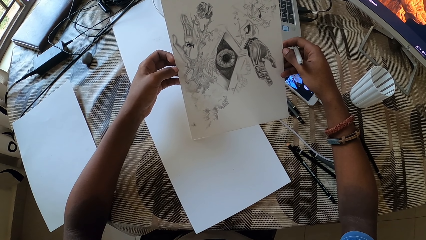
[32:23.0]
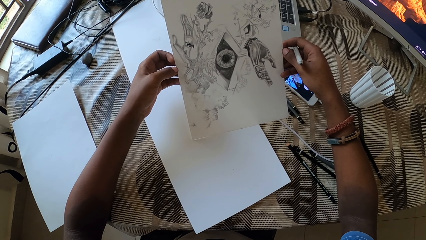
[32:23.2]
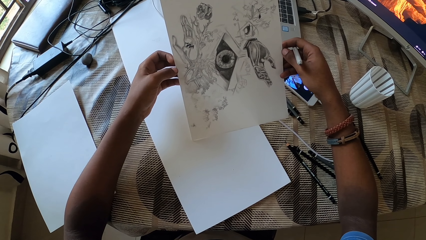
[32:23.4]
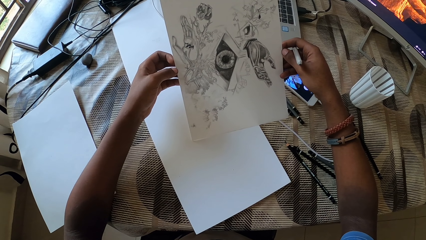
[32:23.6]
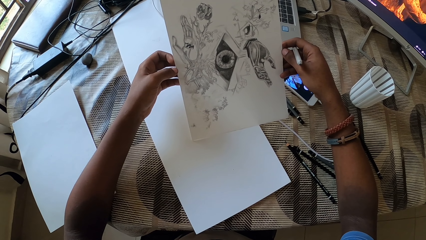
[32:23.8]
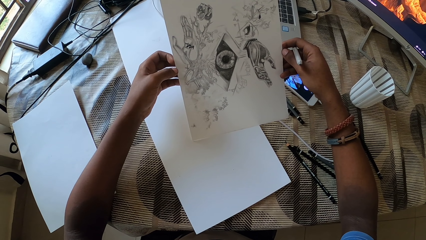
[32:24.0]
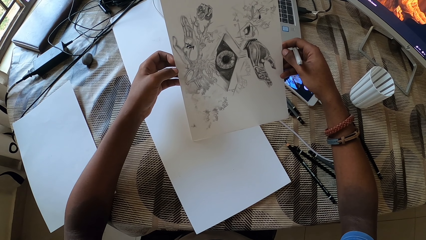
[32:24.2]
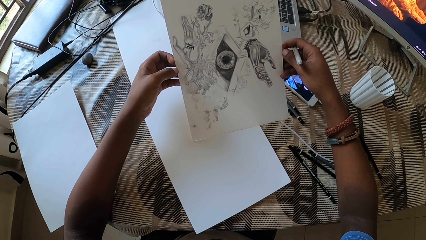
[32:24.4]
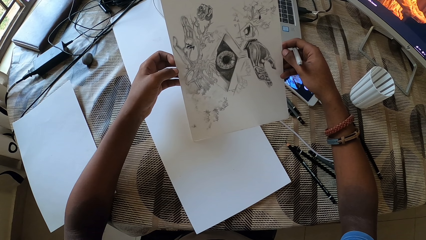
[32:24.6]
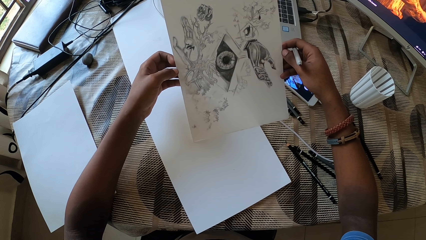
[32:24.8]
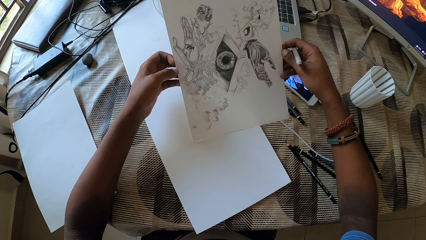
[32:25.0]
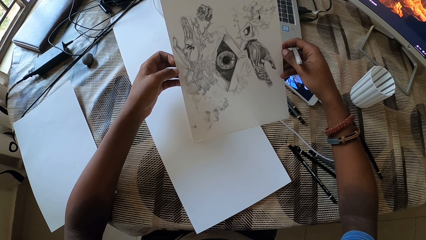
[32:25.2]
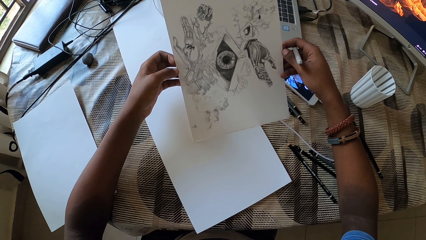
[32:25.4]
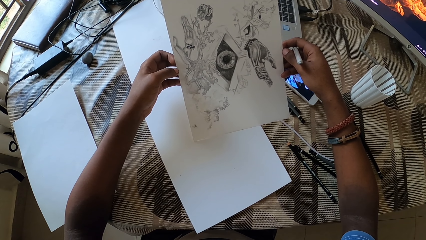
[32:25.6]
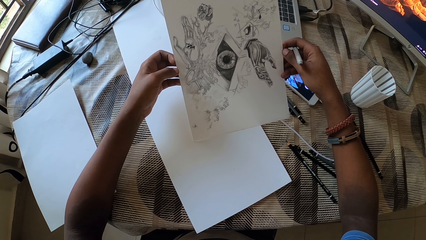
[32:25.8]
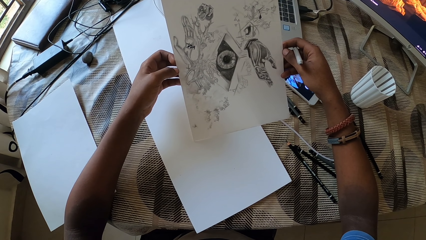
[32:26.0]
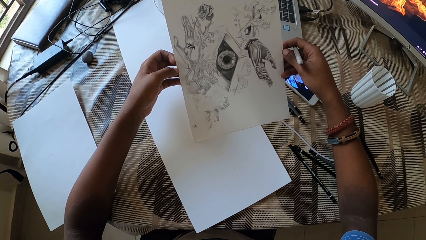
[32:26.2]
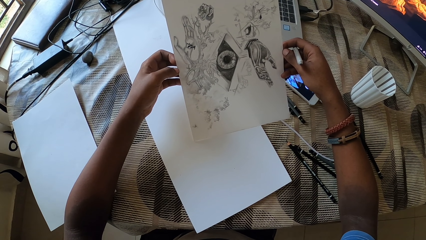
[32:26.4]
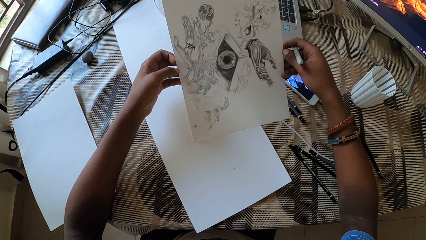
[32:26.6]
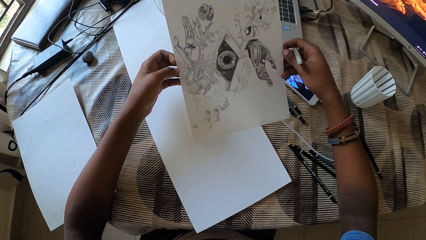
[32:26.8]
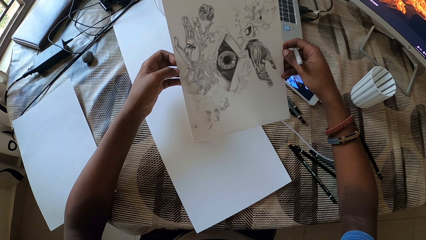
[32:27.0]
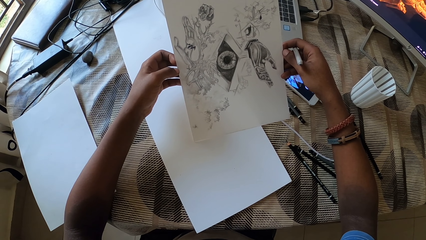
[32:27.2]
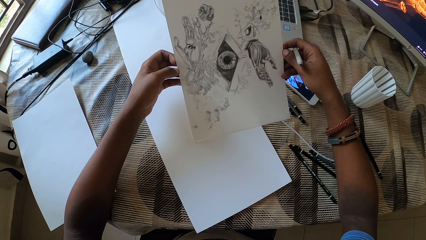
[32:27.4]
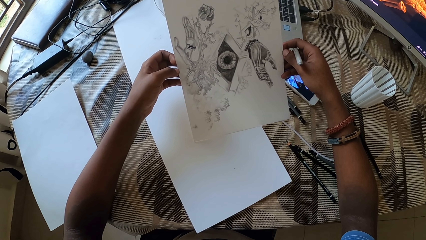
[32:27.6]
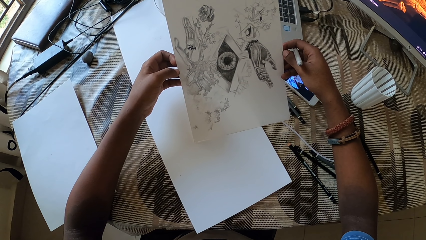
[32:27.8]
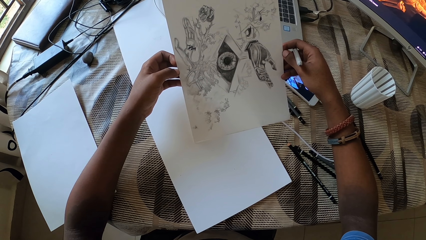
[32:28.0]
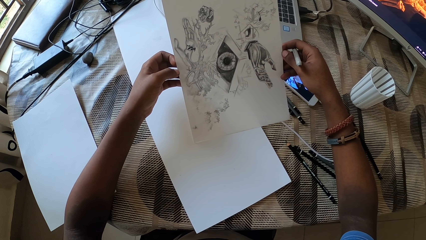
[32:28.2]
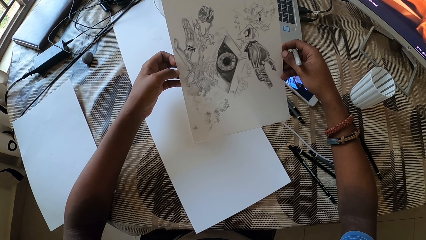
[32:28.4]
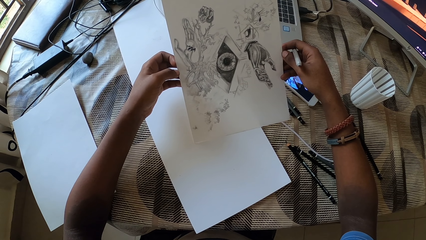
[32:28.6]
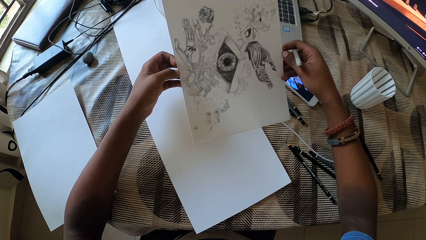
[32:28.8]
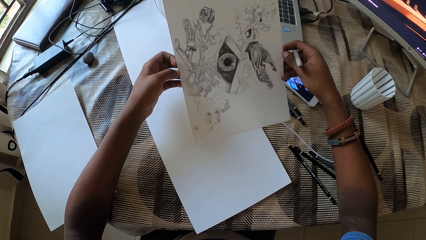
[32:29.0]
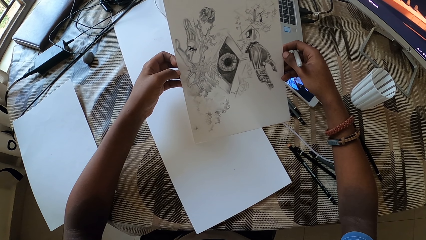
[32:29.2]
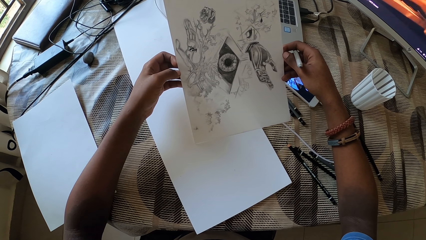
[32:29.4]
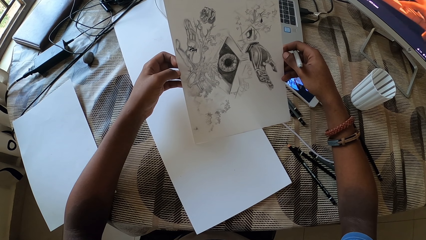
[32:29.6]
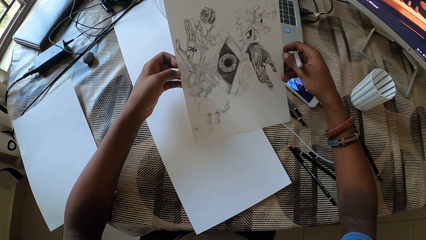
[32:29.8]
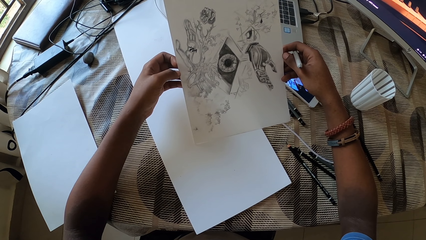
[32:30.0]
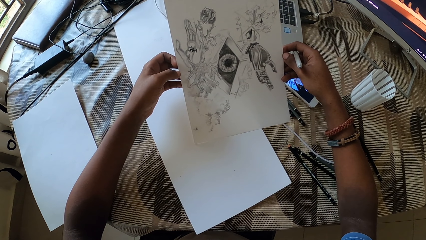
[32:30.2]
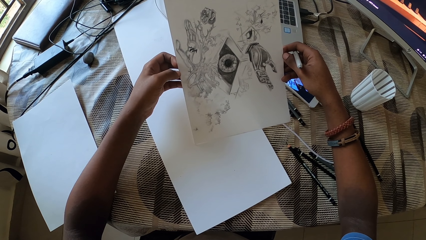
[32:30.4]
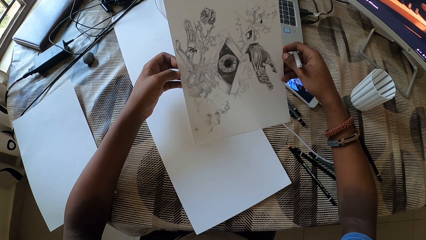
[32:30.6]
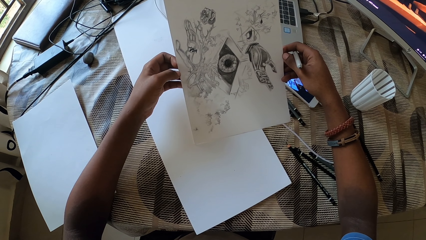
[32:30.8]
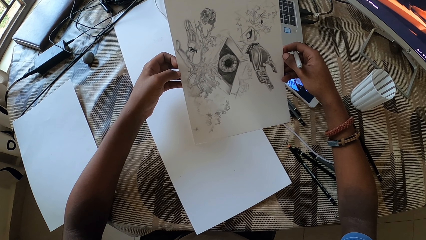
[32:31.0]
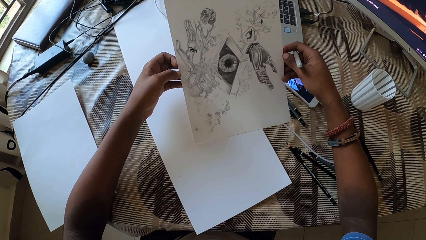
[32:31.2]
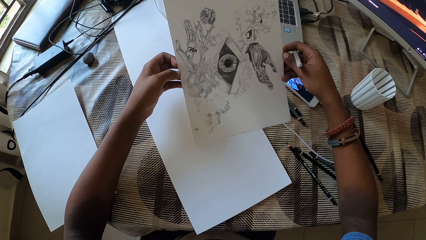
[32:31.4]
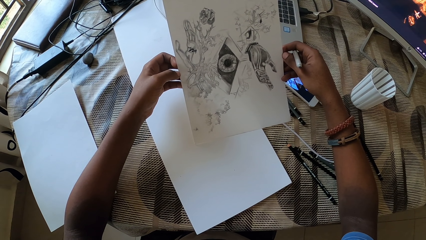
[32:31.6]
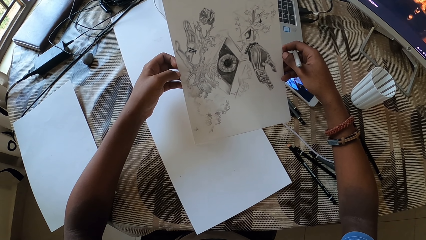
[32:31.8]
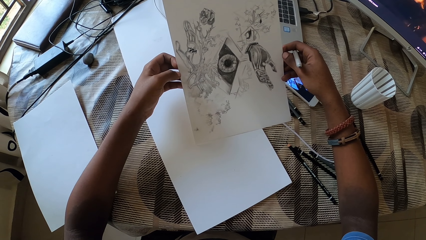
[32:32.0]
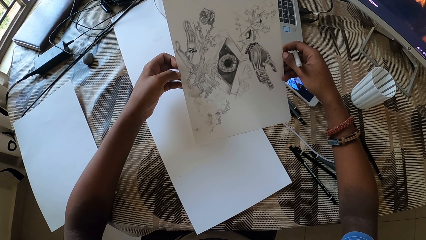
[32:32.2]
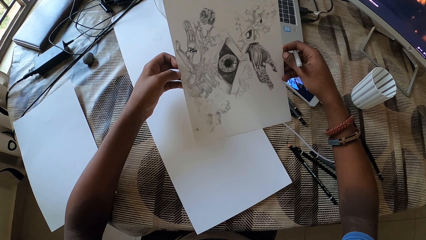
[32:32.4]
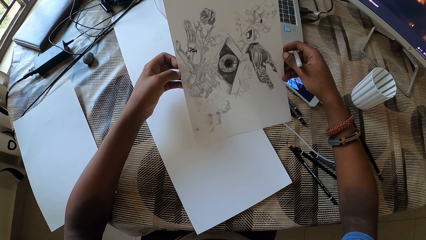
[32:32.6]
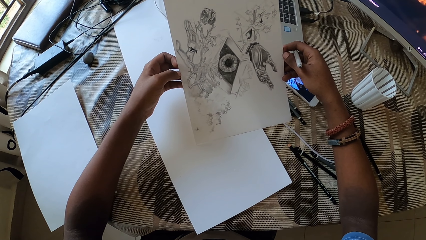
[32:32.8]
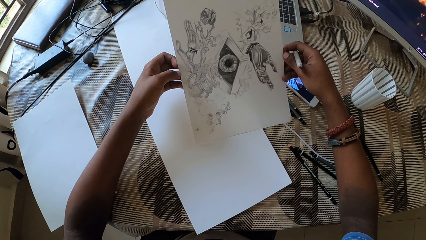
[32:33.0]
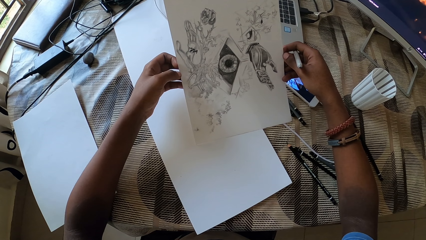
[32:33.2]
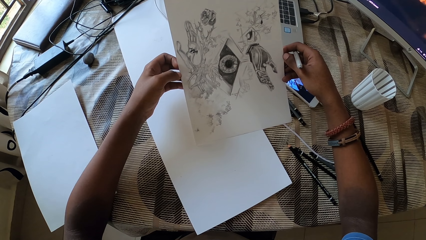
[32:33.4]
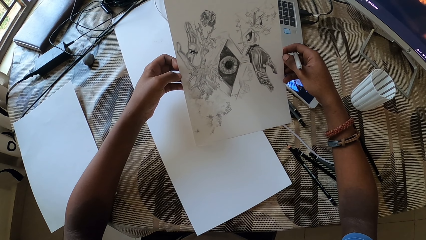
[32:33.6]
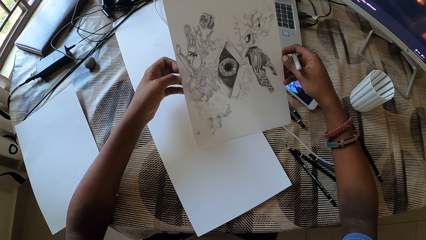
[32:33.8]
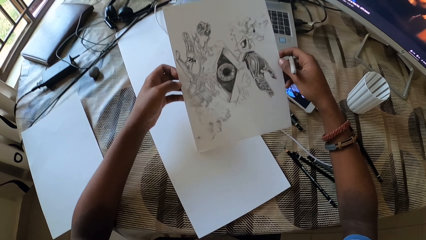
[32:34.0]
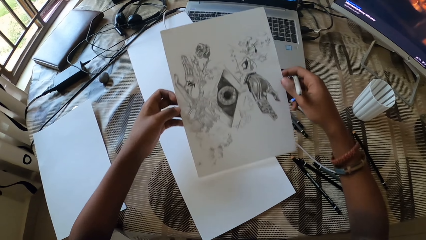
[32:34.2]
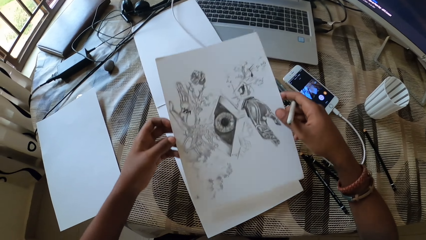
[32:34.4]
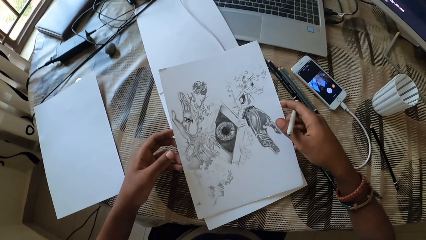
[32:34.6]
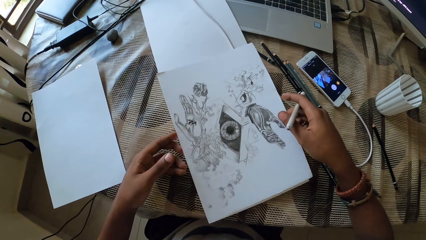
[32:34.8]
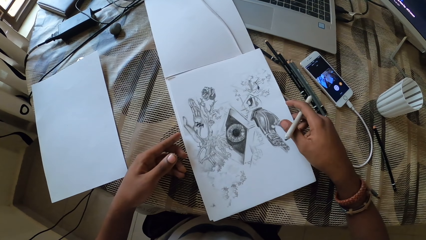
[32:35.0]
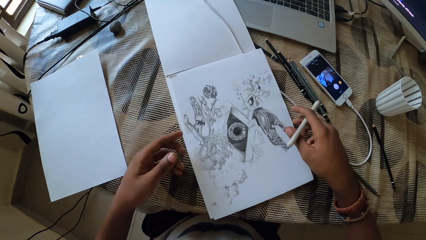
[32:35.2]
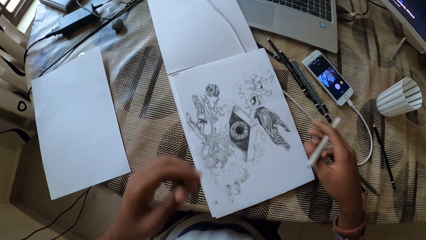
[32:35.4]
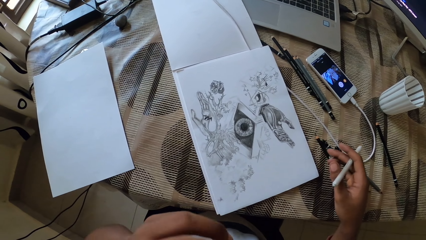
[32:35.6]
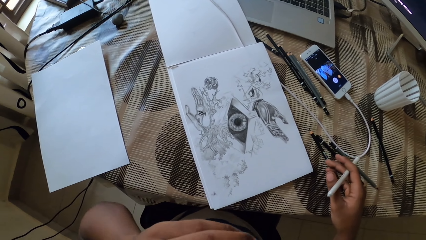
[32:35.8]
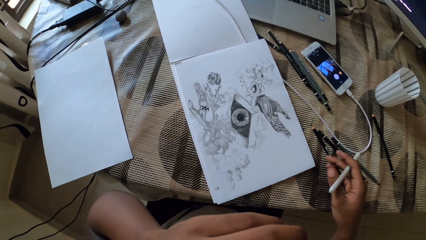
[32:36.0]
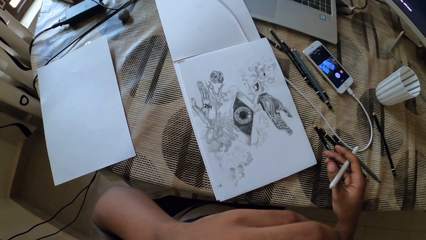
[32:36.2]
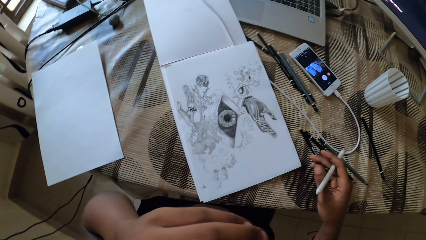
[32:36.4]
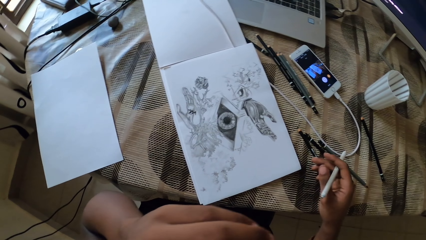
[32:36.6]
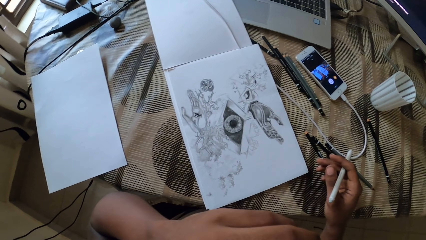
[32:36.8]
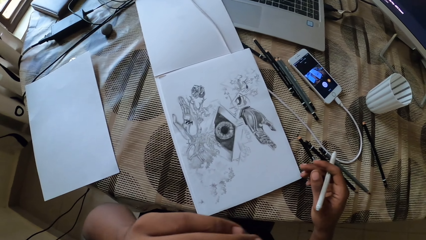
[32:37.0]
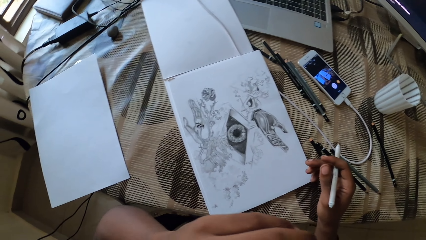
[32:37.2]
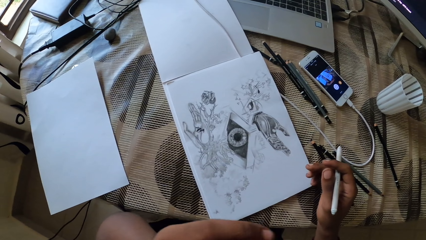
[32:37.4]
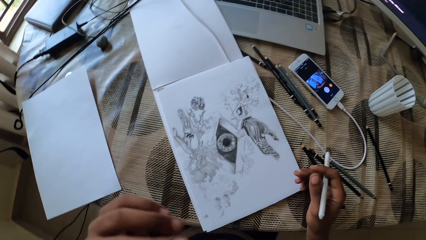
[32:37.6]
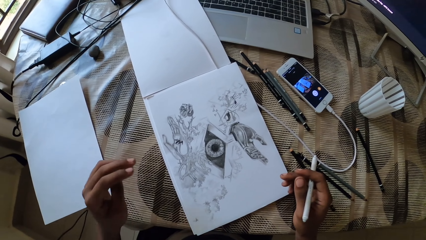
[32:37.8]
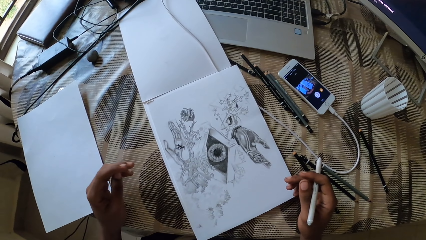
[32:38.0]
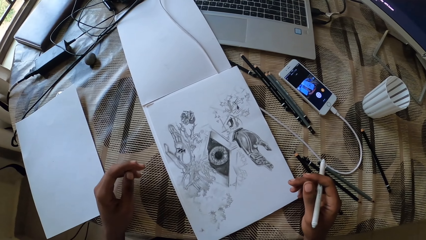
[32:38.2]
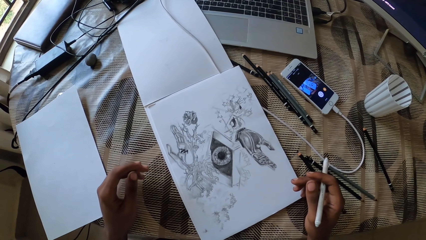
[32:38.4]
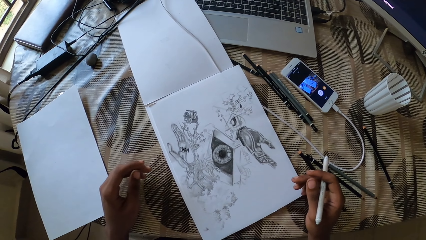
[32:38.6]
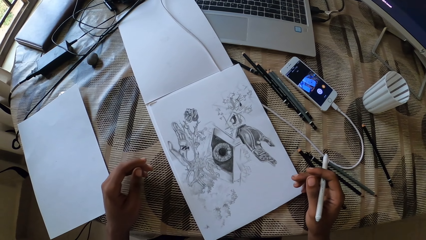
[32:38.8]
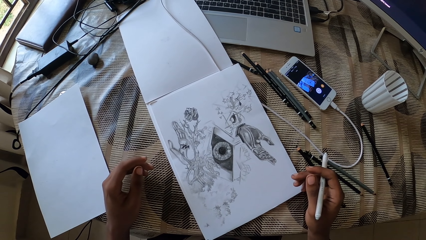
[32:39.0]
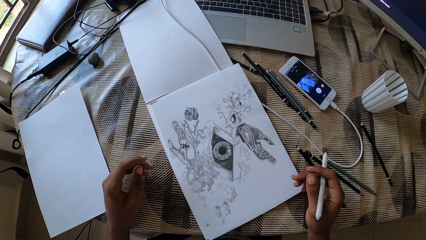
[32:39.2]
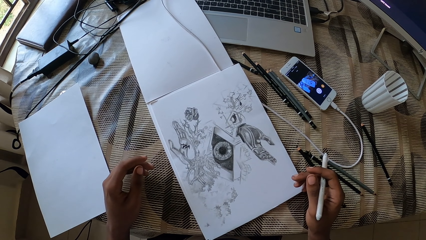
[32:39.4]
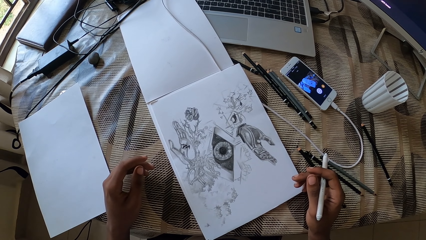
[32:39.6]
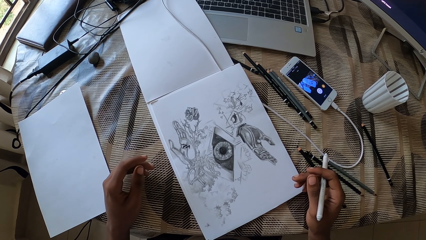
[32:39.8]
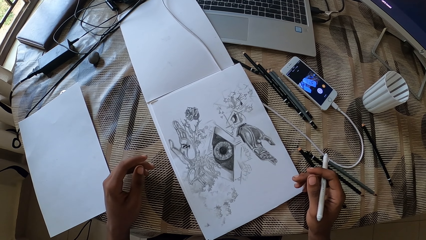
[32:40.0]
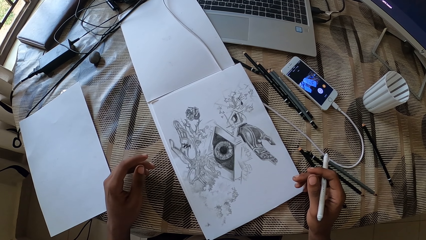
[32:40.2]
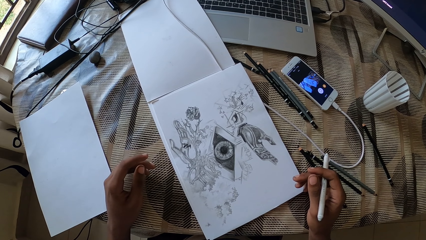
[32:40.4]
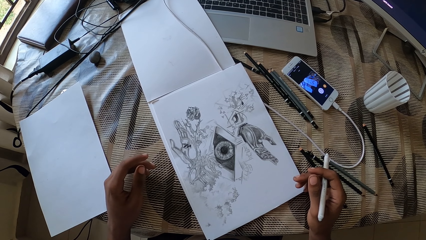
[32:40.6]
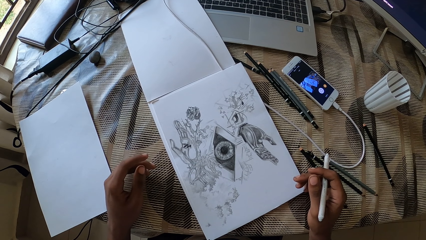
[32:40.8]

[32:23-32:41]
The camera wearer puts the paper on the table.
